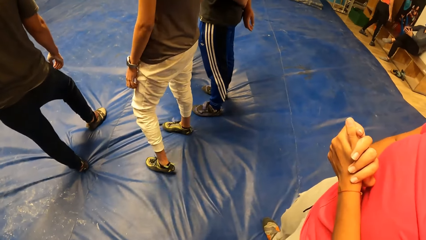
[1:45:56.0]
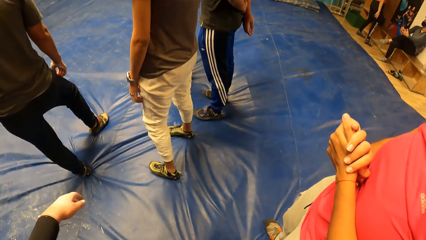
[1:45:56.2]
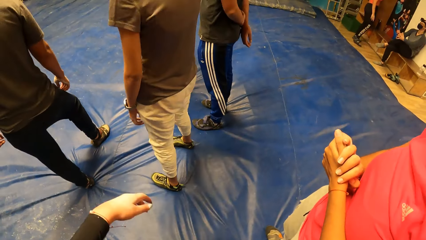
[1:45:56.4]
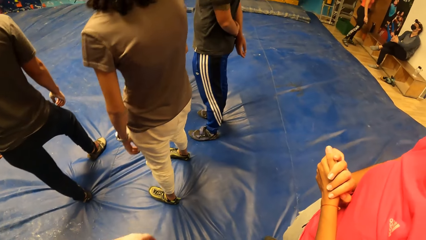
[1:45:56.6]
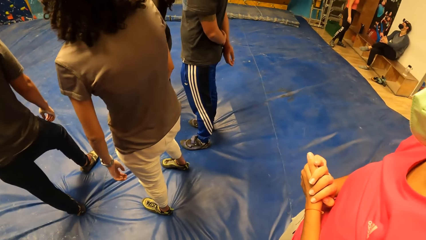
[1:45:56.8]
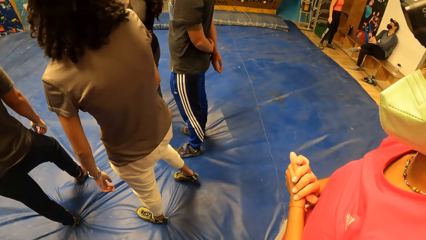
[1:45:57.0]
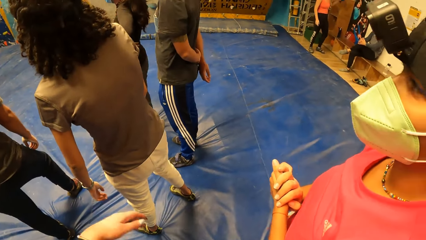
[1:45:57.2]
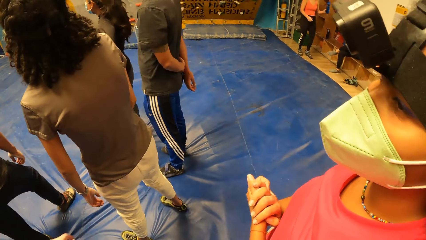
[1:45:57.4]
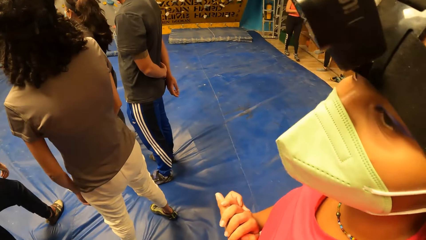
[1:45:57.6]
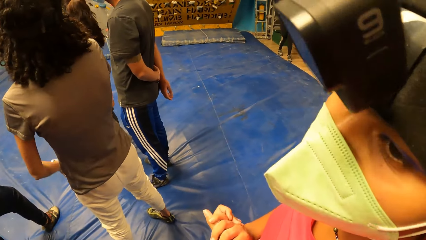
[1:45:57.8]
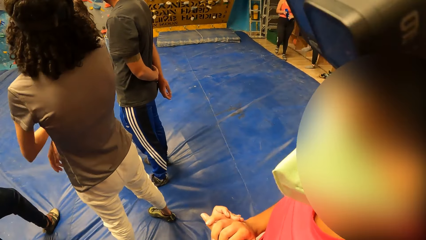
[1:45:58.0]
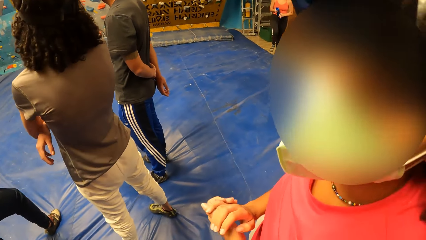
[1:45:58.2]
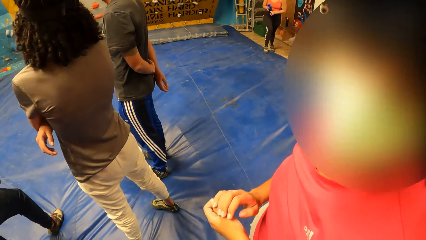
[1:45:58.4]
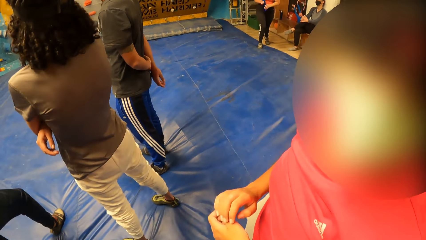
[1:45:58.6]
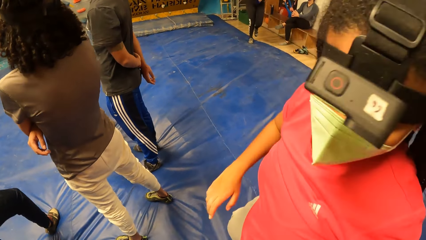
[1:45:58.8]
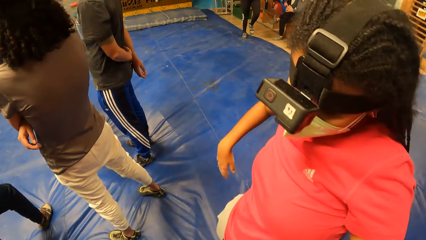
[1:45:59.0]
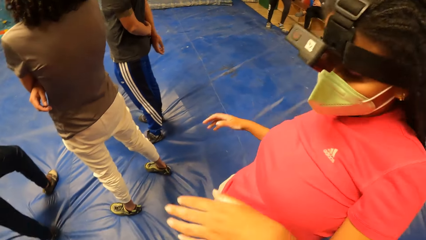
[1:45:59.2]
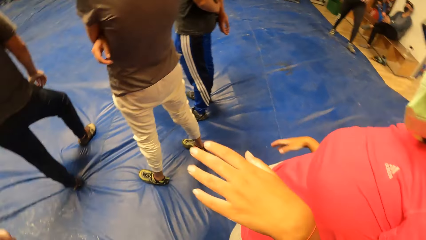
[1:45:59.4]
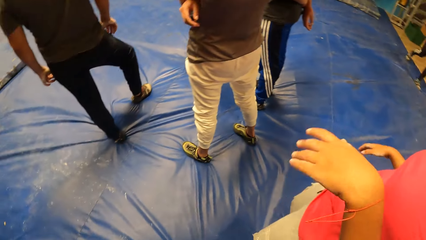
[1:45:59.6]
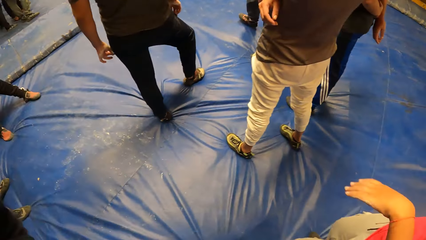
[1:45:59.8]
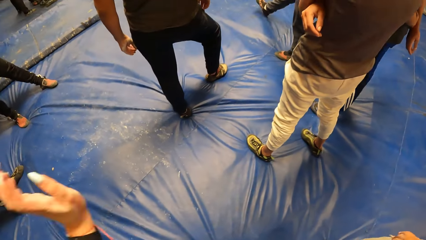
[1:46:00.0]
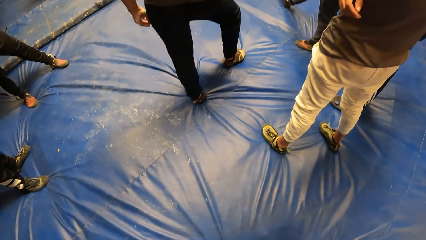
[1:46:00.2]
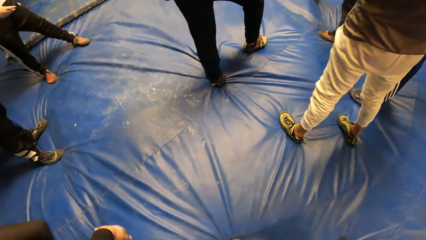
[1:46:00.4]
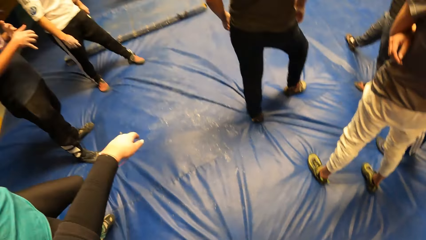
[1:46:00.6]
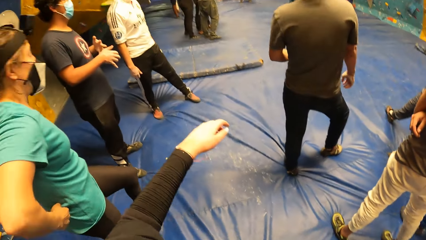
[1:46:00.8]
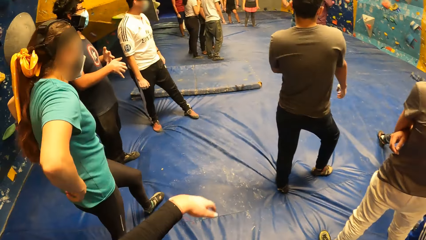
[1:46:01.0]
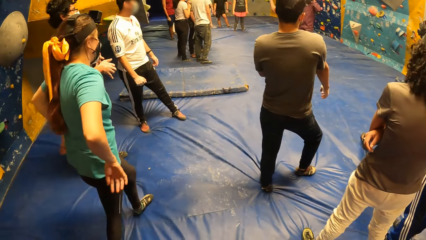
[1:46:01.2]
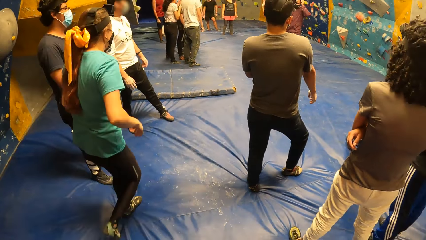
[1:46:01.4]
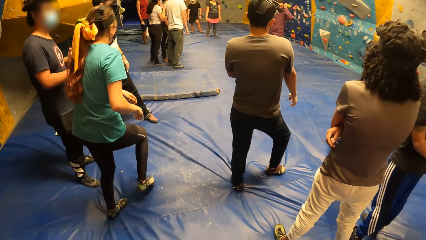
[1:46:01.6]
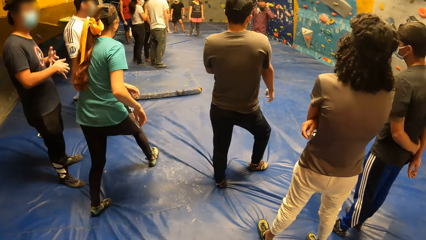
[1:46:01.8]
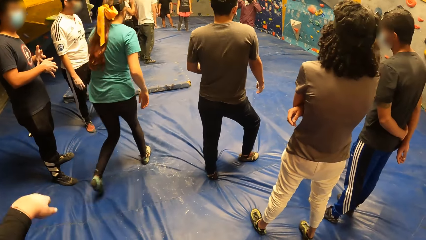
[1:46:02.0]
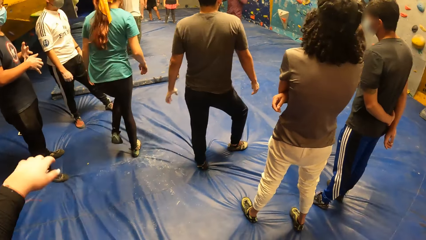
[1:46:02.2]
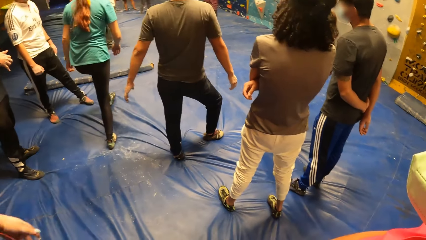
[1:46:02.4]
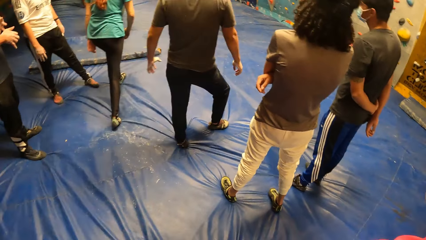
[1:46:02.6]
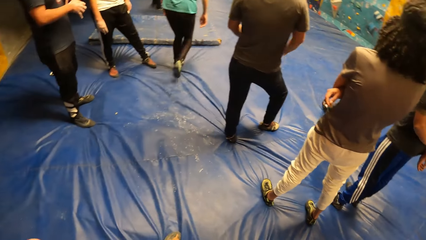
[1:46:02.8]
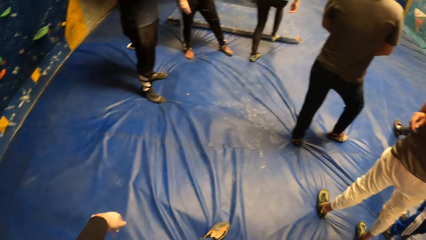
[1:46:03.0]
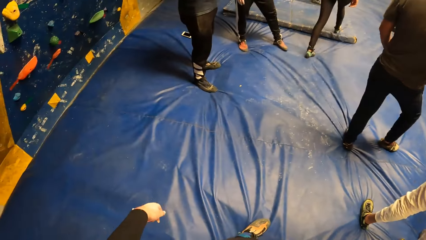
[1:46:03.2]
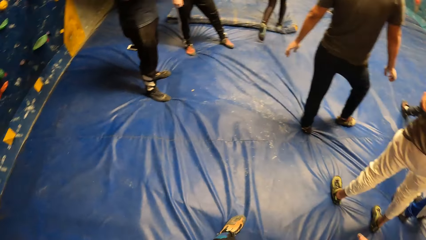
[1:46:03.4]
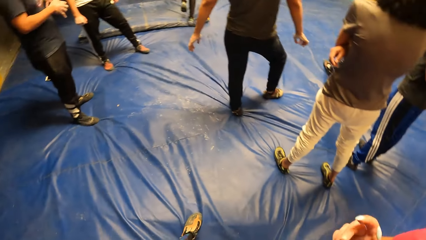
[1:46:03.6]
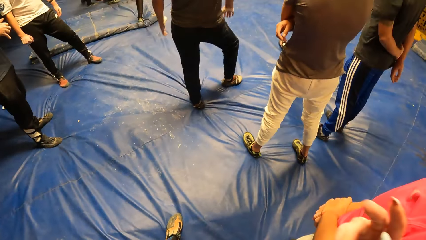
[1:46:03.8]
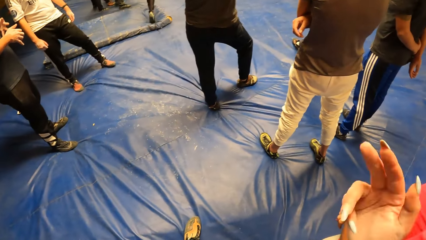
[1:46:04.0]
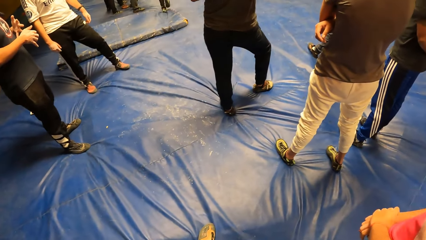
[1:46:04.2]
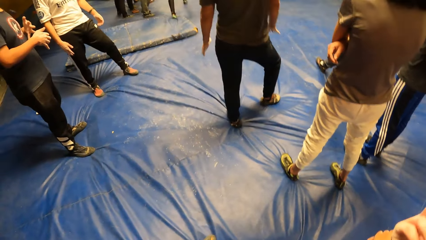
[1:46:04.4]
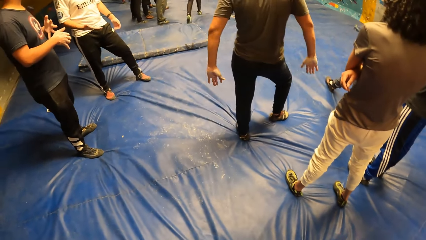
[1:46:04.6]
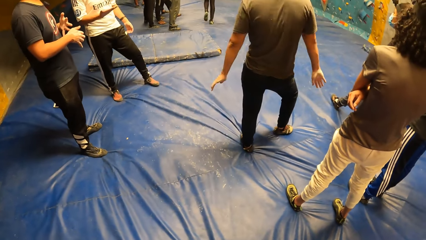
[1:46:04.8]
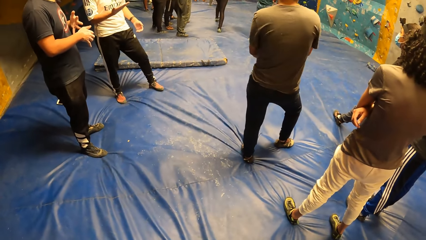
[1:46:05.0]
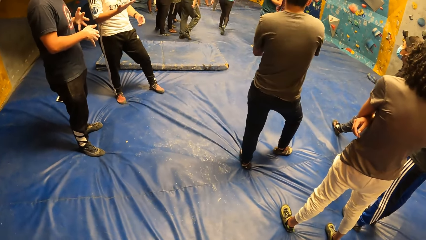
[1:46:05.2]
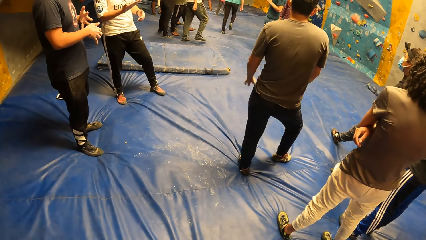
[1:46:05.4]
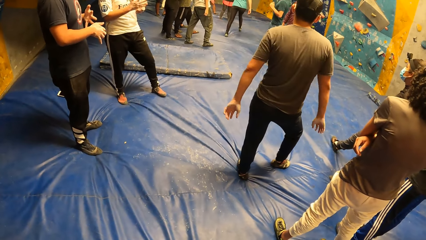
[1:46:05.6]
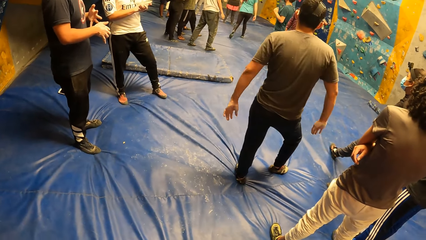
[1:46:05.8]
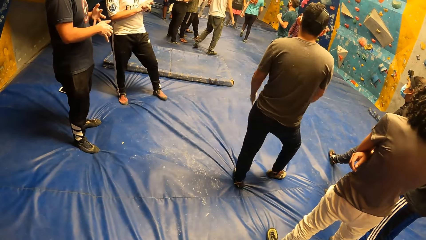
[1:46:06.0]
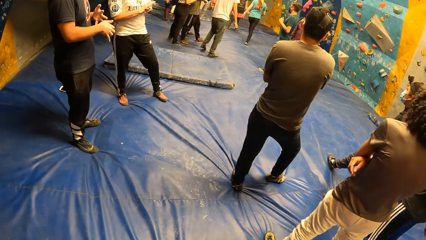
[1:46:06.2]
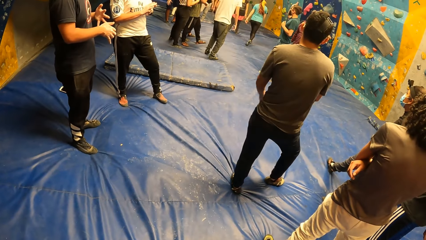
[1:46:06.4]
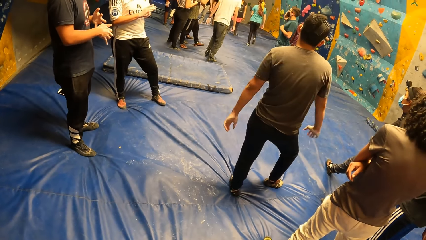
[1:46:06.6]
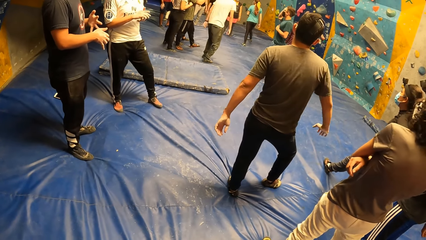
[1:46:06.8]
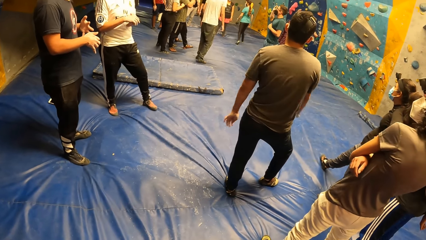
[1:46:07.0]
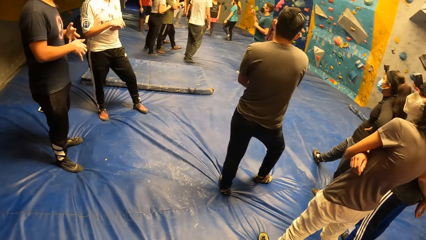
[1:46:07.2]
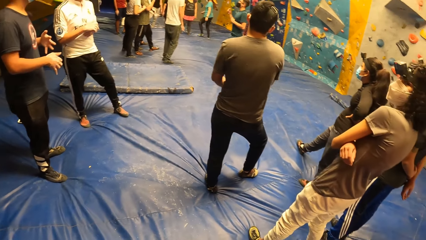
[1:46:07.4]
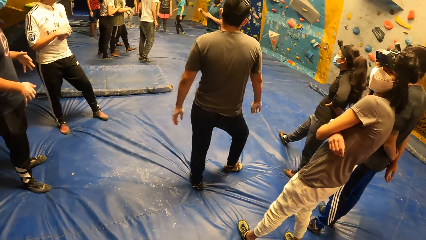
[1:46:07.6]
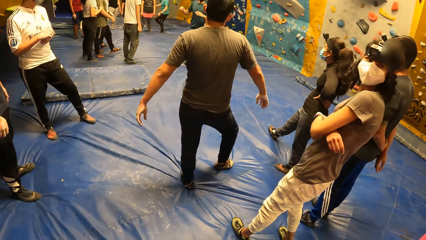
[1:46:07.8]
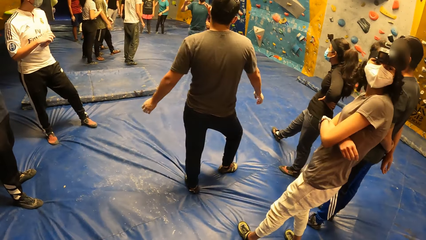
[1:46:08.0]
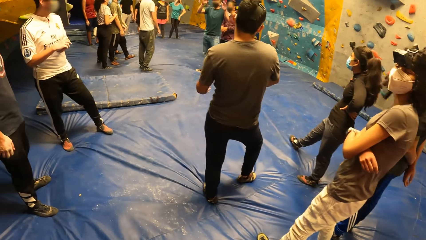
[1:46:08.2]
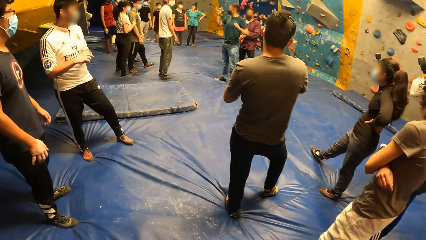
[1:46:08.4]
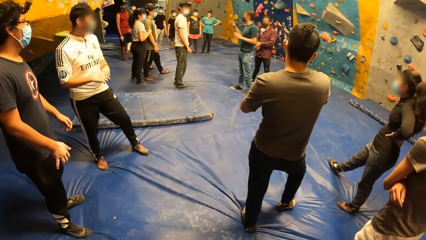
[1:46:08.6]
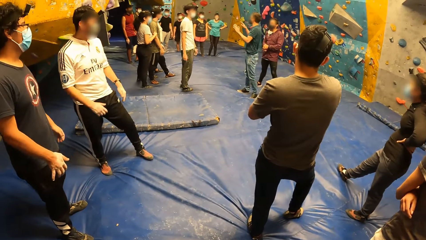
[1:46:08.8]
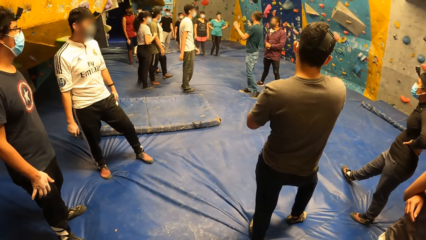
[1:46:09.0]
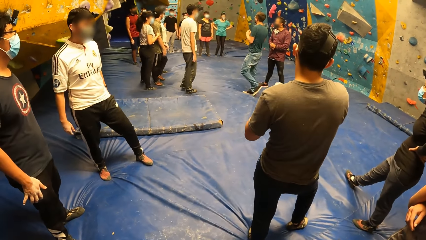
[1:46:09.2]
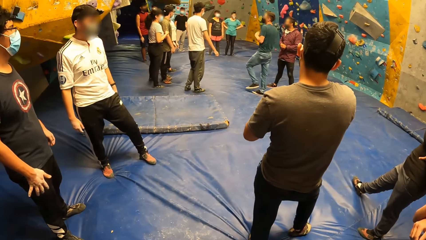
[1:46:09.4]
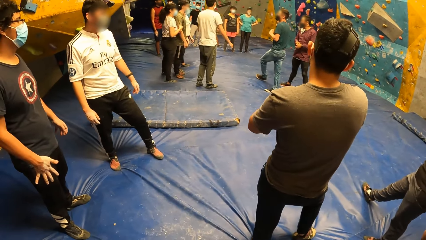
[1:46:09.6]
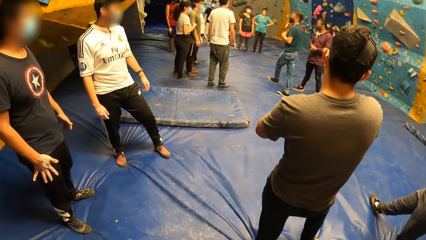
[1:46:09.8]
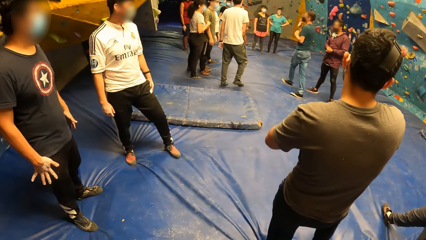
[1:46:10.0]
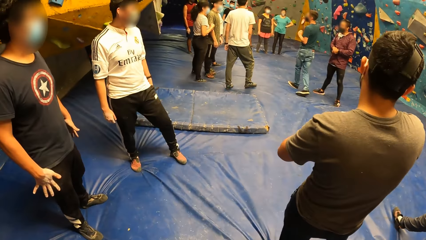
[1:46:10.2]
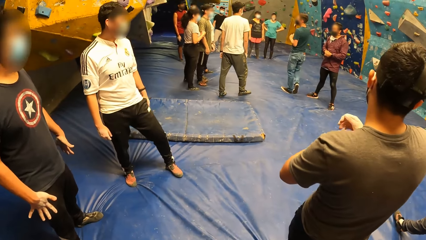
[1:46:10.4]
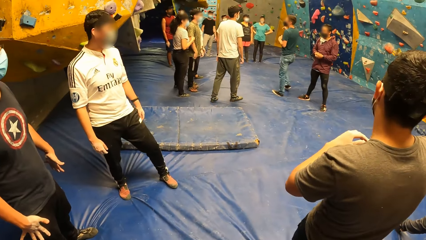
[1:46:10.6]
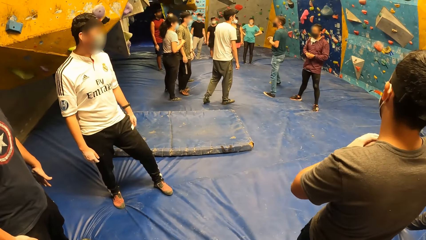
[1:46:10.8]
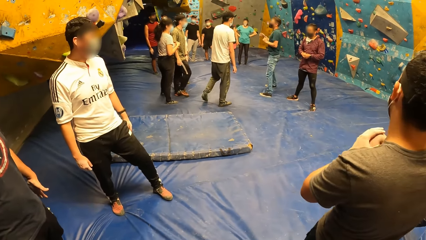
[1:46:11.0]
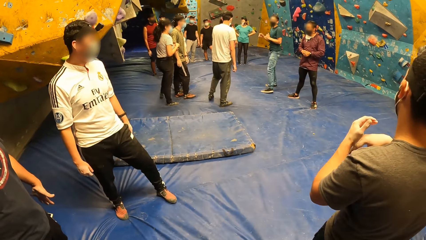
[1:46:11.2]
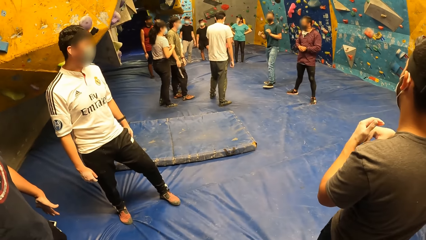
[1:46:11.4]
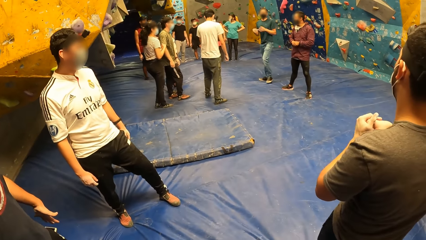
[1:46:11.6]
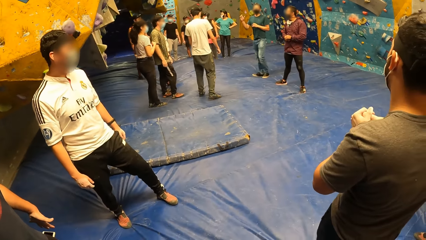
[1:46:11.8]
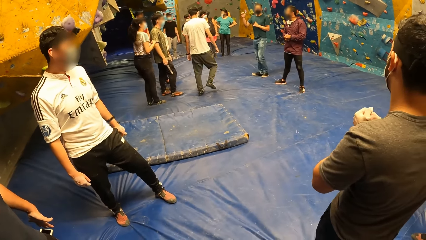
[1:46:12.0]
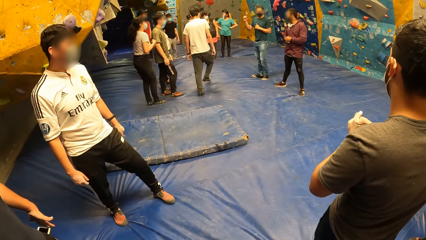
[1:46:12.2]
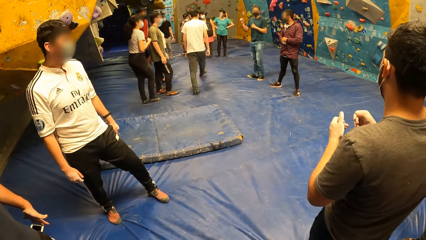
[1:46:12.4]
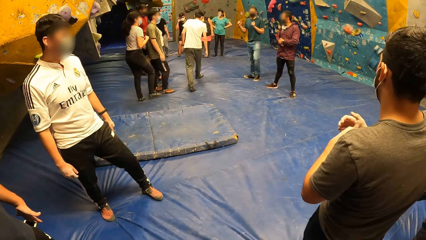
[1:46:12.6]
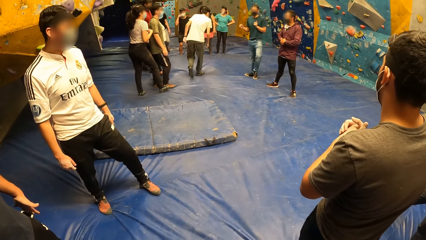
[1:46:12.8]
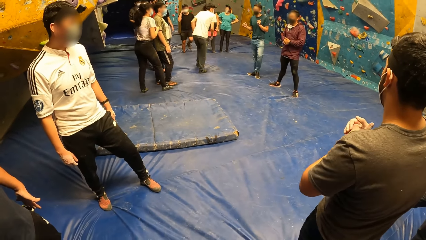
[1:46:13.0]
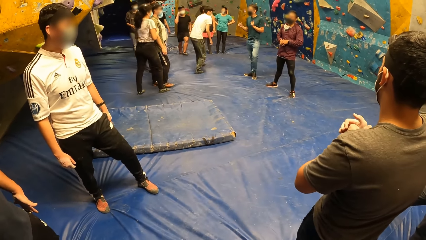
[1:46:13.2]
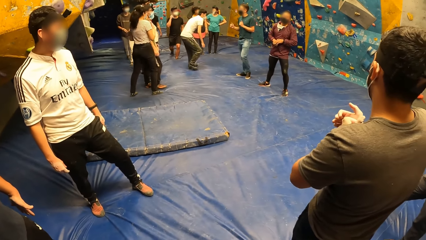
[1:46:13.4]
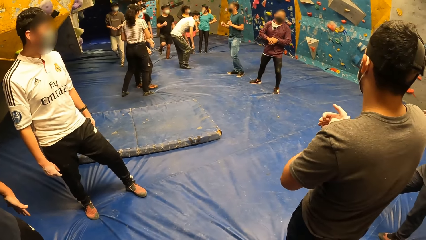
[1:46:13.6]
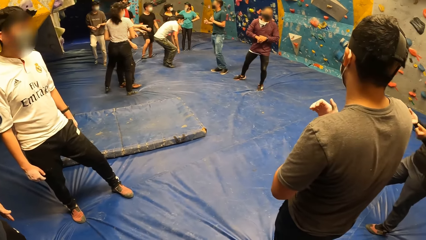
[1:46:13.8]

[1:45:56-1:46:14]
The camera wearer walks around the room.
